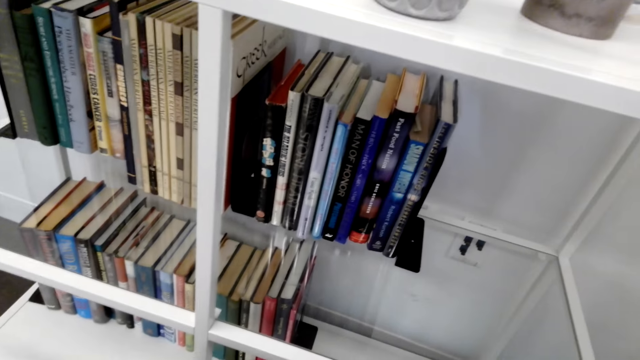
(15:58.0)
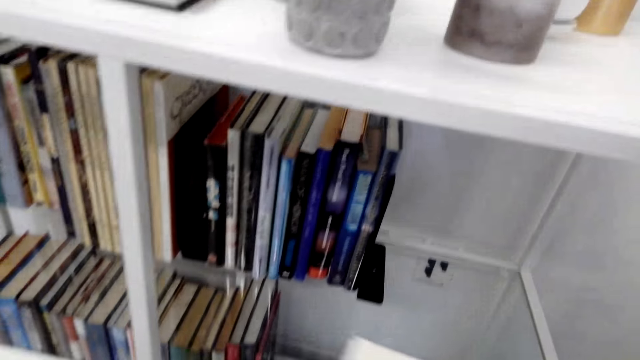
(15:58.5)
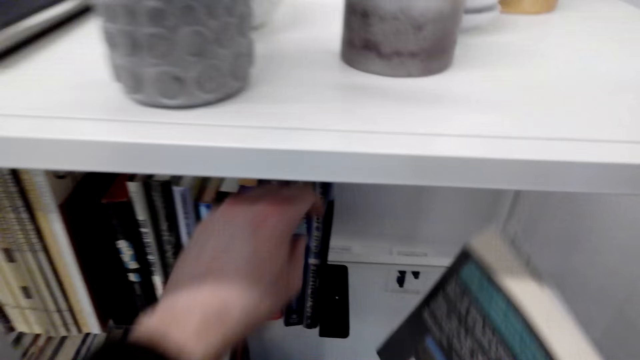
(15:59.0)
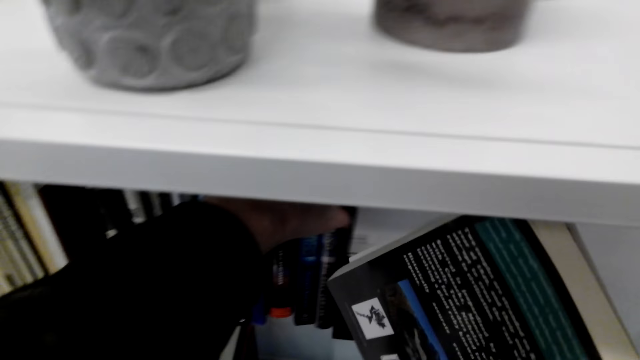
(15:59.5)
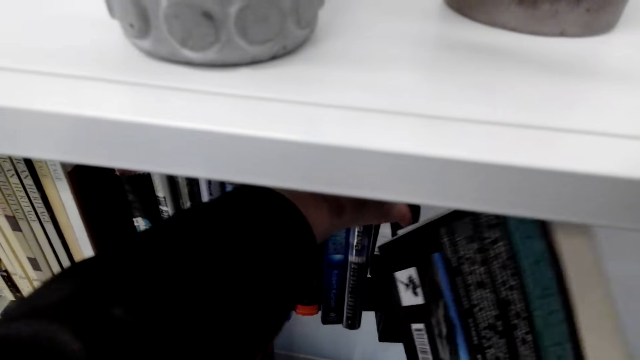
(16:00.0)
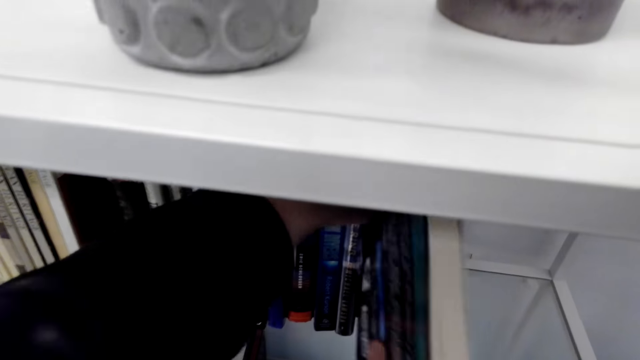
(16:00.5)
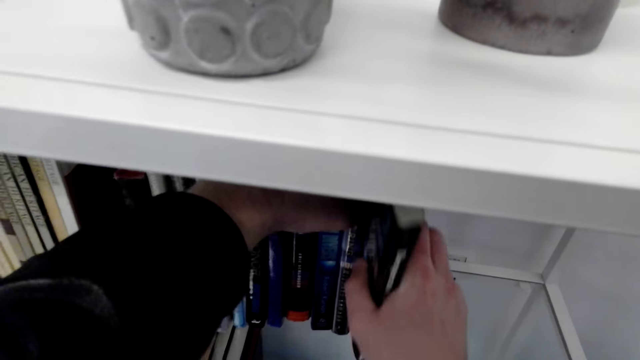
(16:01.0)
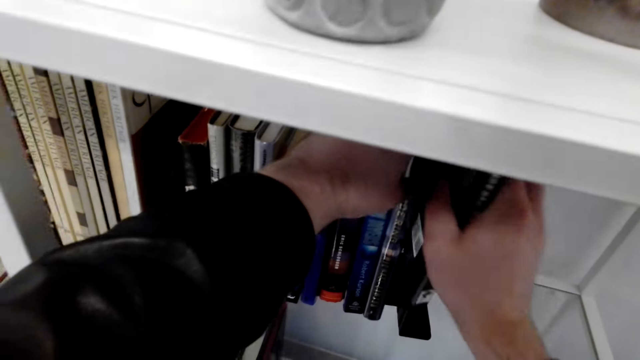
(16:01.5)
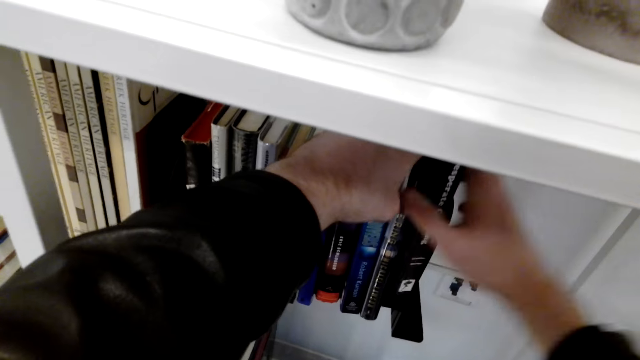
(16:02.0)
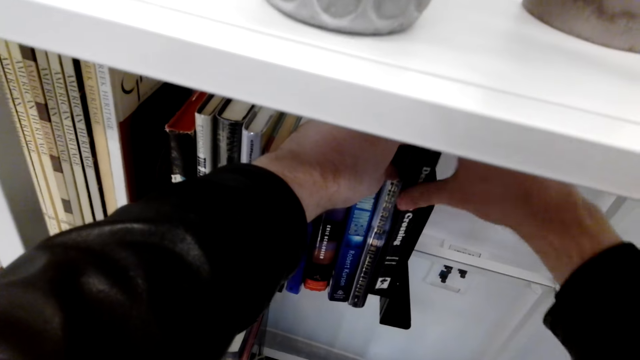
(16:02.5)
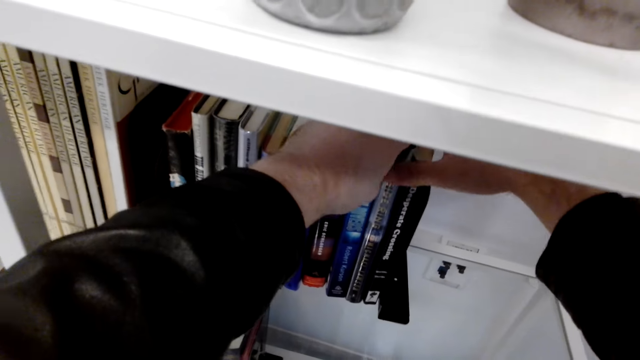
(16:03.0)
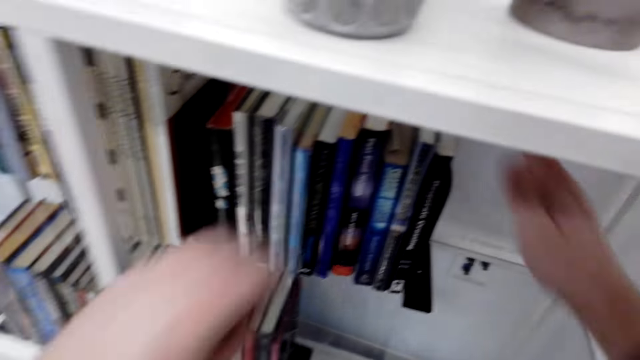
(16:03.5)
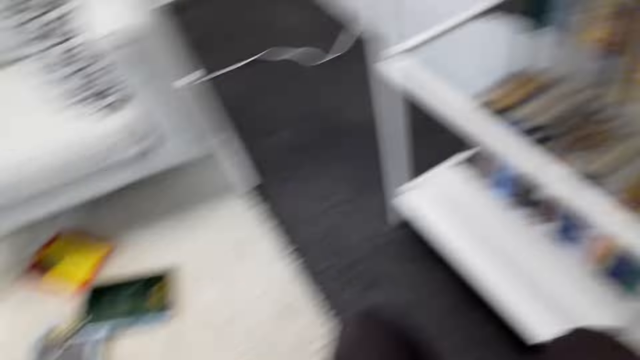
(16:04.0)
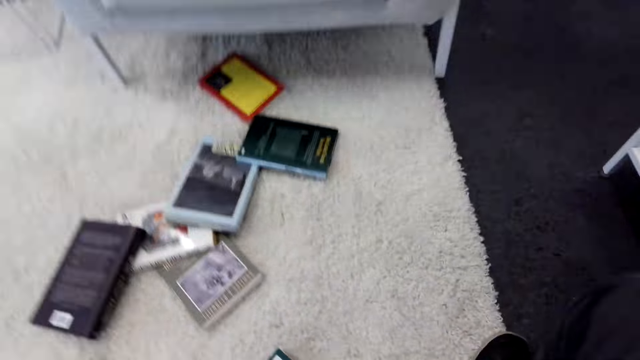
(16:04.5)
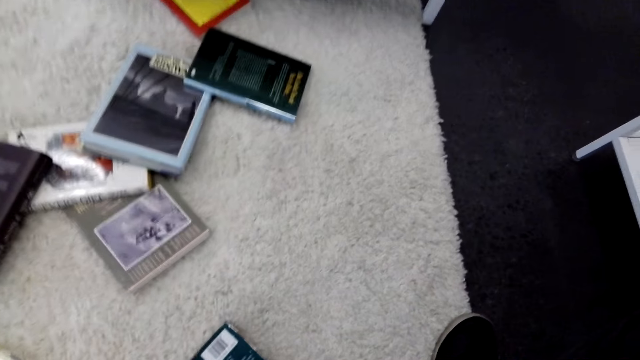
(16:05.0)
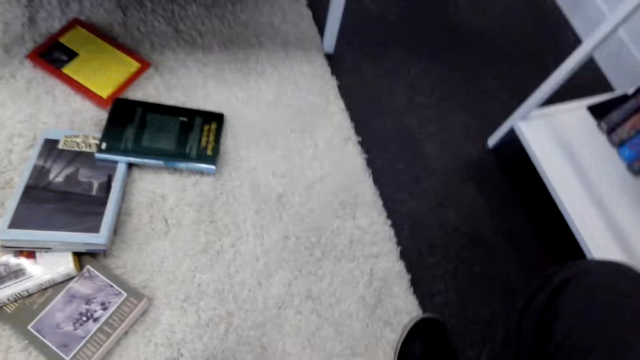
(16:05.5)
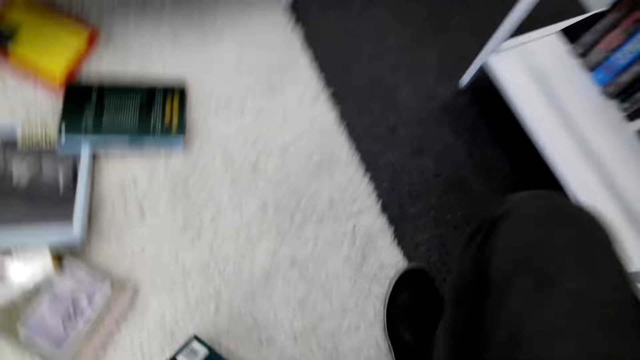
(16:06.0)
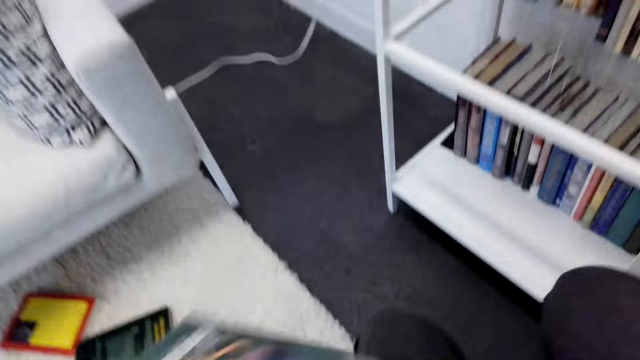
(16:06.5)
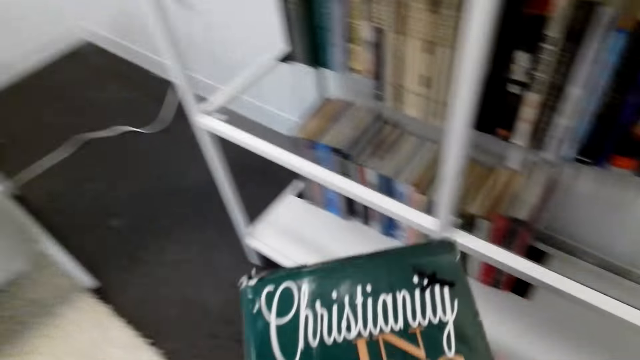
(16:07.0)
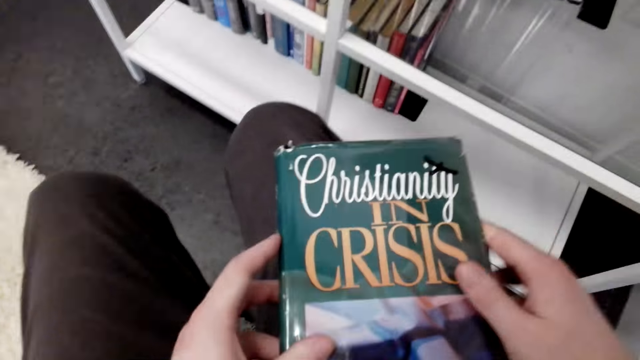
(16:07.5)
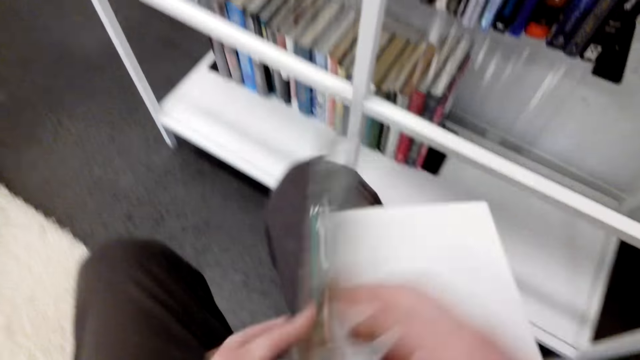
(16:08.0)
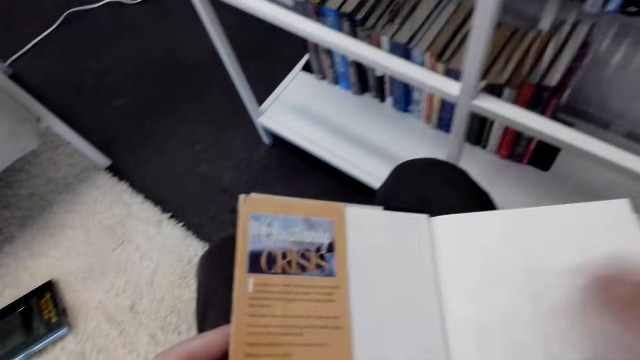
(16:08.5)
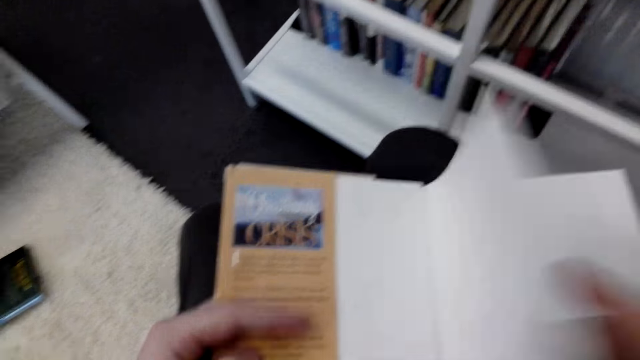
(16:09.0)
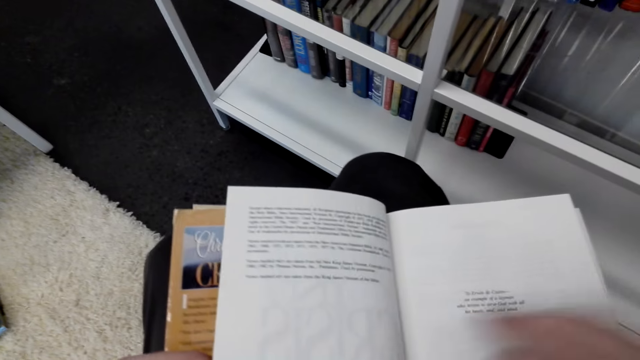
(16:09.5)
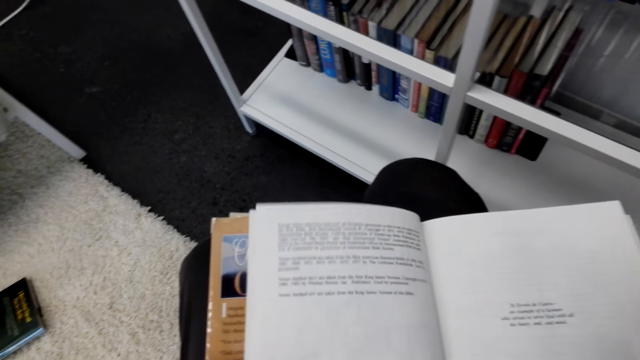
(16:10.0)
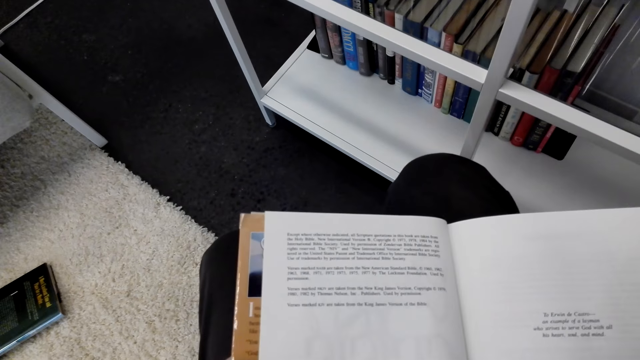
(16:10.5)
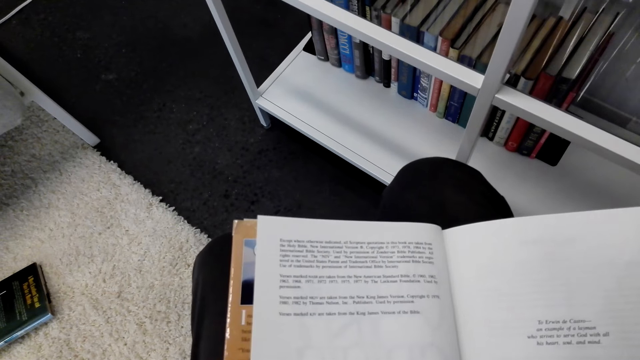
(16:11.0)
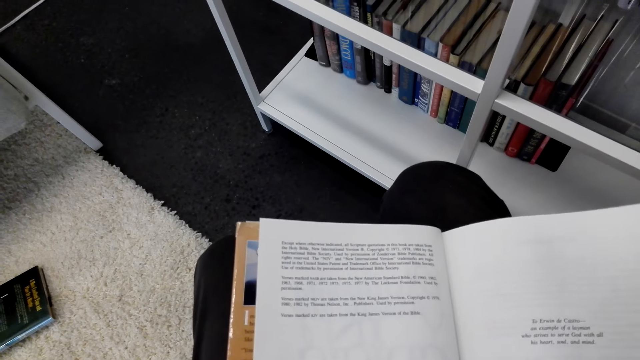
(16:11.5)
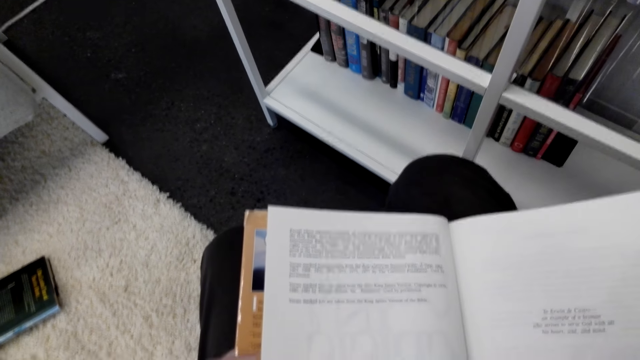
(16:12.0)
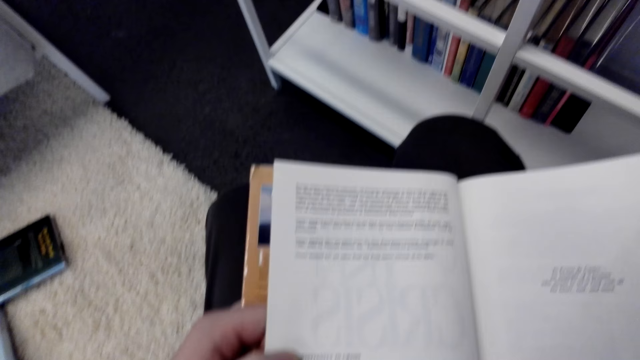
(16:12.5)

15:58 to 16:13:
The camera wearer puts the book on the shelf. They pick up another book and open the pages of the book. They pick up the book from the ground.

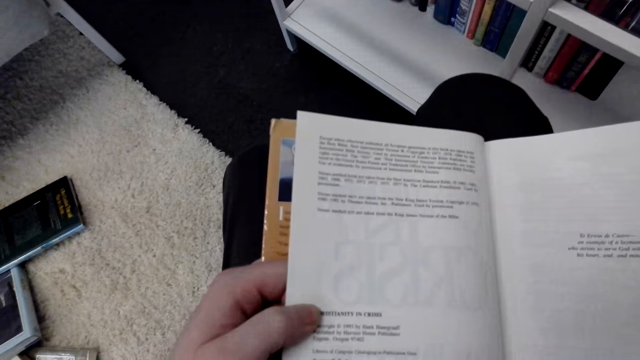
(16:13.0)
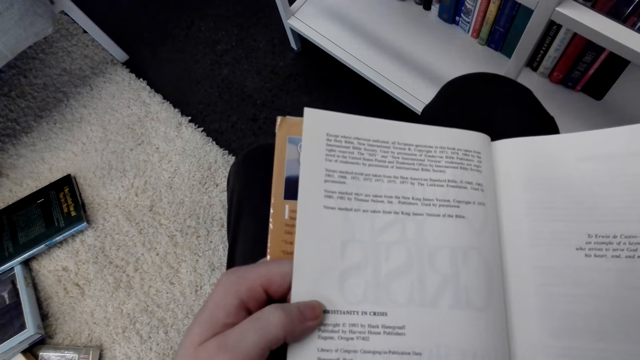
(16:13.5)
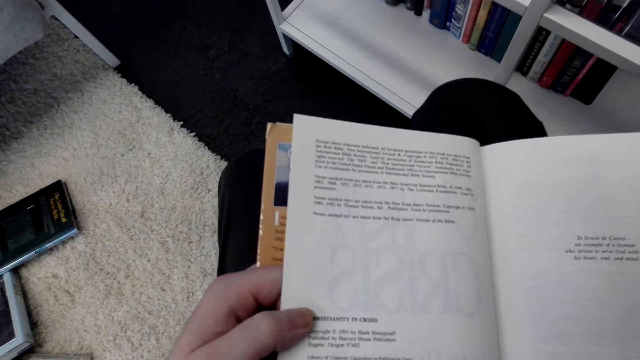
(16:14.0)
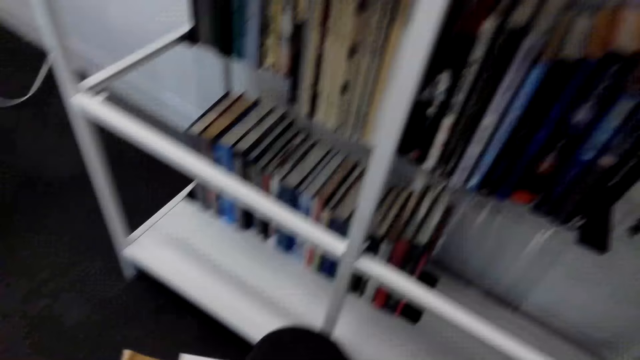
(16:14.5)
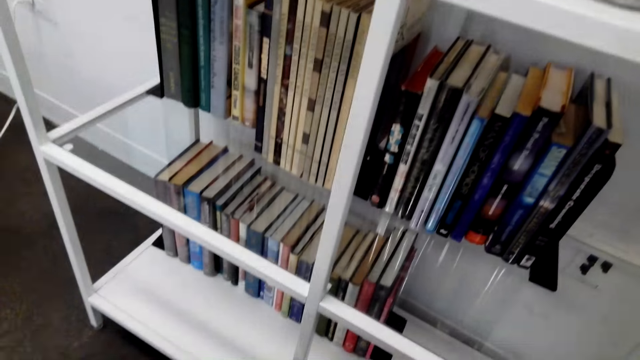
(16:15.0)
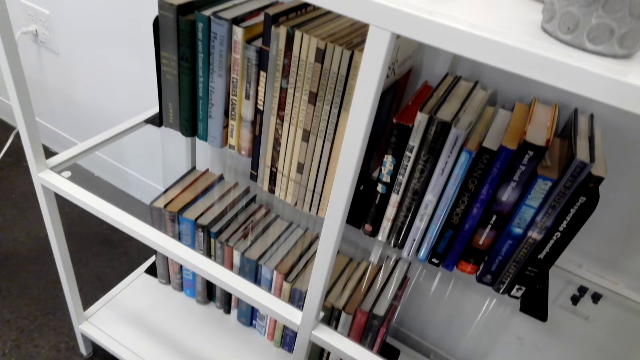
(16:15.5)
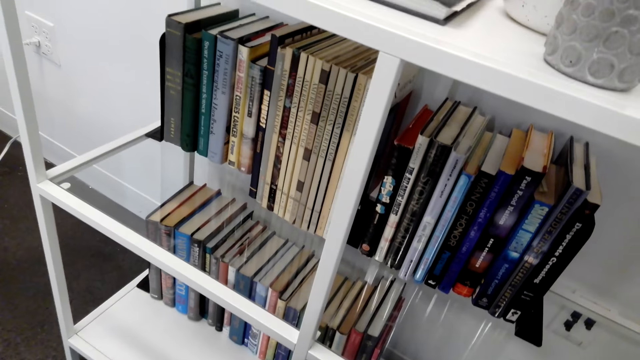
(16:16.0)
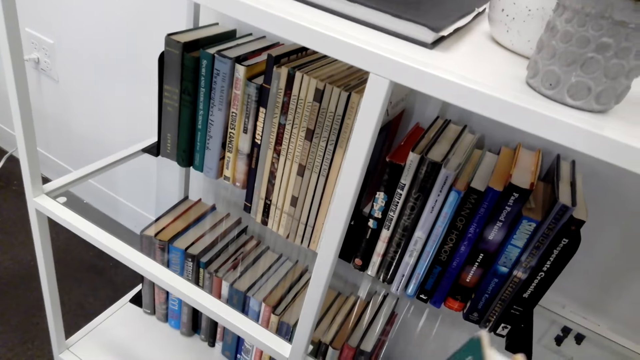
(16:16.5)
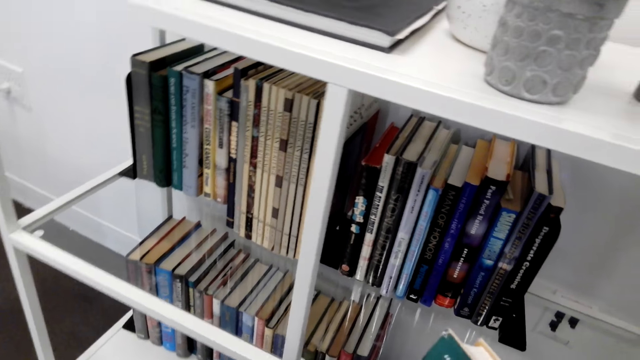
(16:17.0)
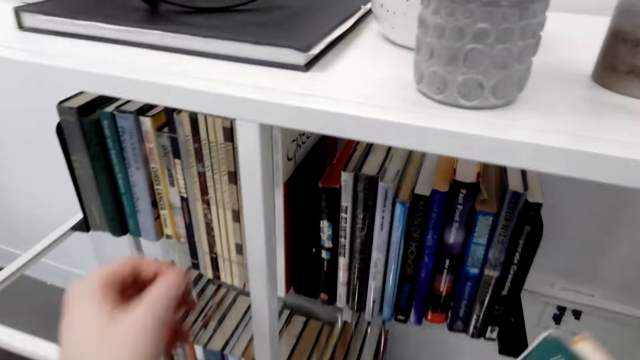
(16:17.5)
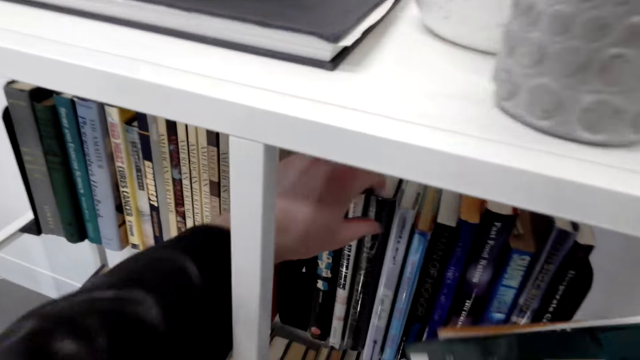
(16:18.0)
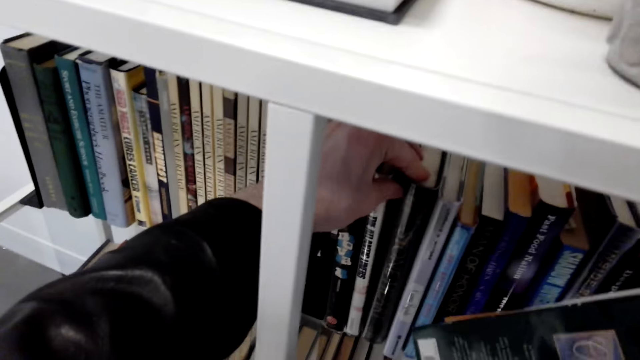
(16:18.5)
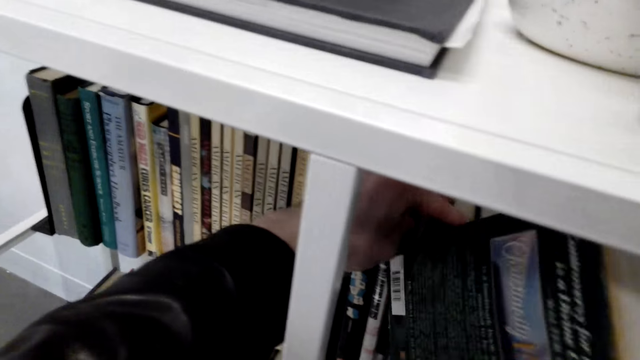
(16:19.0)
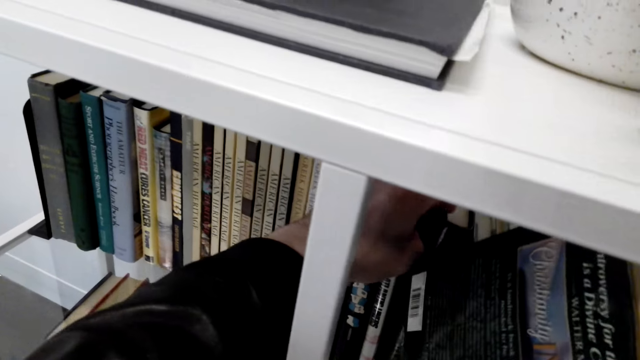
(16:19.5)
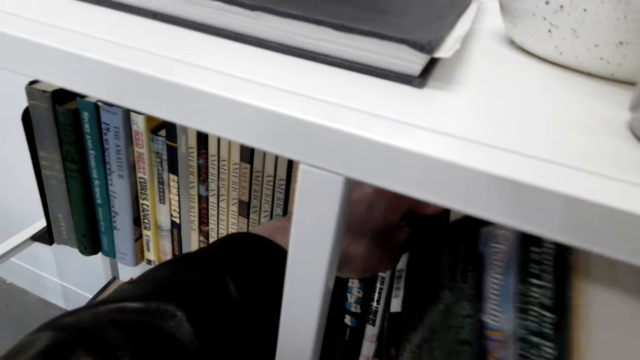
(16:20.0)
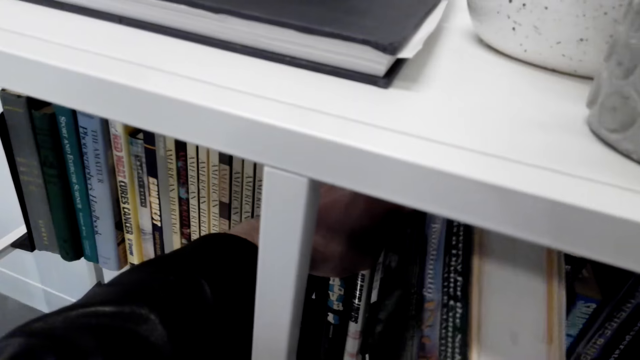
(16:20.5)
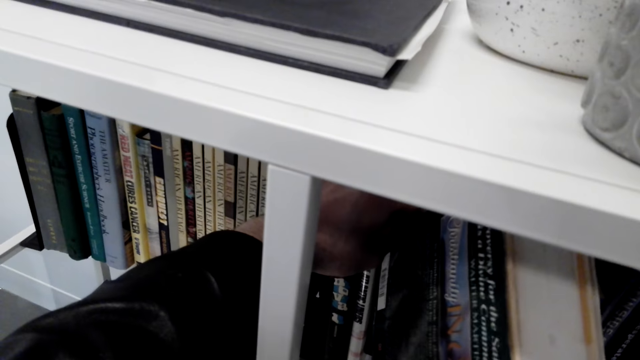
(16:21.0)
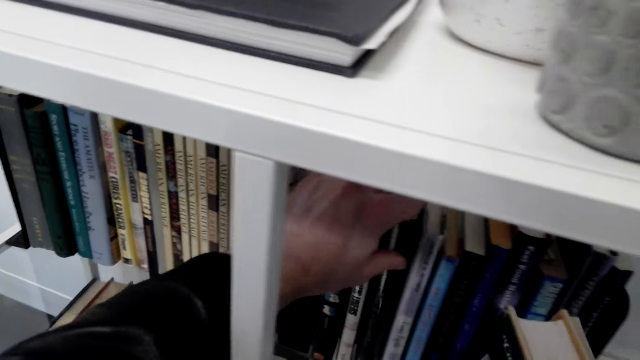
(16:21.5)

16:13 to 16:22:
The camera wearer puts the book on the shelf.
